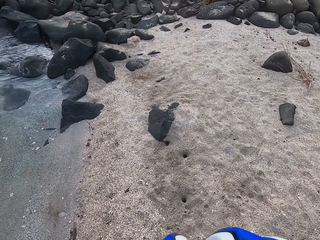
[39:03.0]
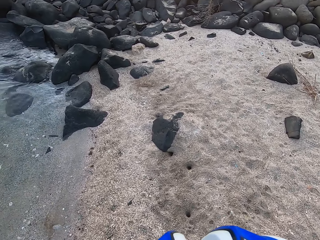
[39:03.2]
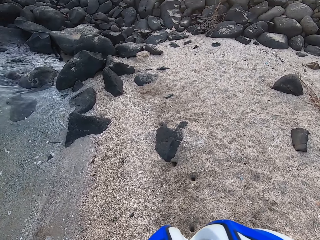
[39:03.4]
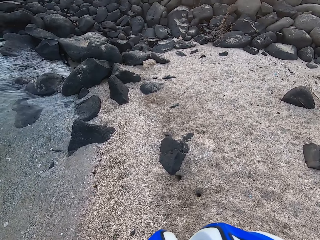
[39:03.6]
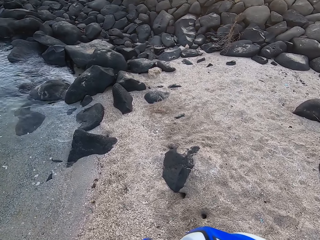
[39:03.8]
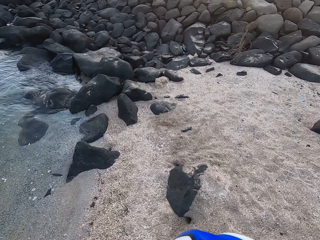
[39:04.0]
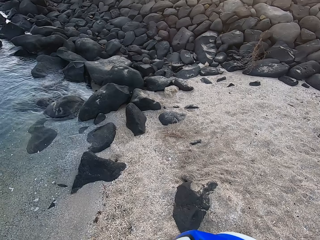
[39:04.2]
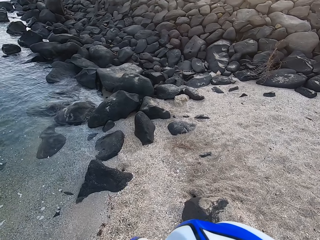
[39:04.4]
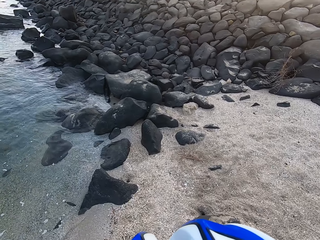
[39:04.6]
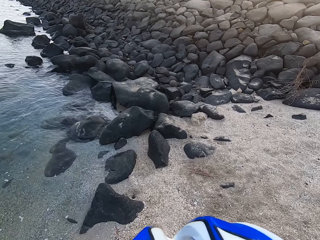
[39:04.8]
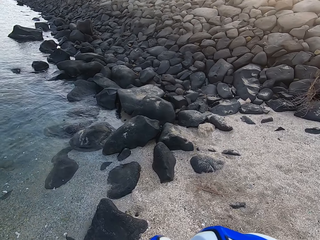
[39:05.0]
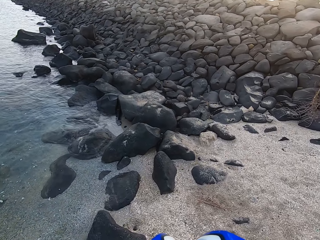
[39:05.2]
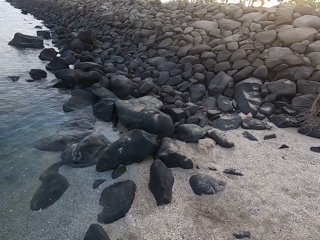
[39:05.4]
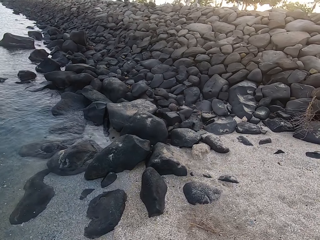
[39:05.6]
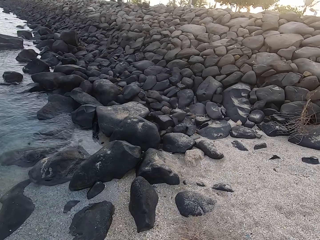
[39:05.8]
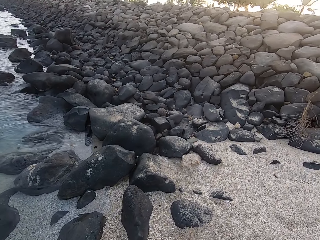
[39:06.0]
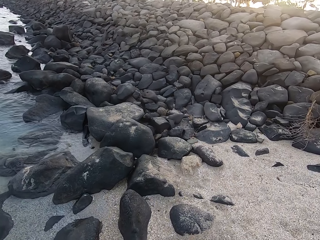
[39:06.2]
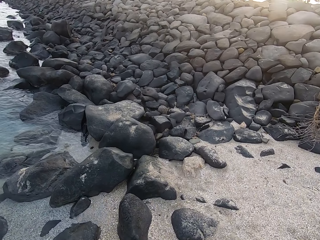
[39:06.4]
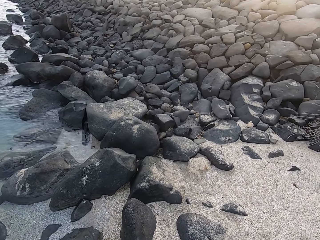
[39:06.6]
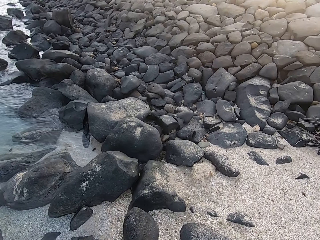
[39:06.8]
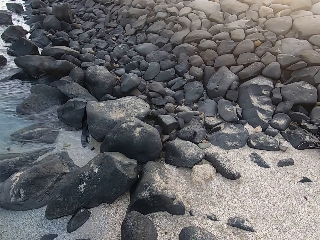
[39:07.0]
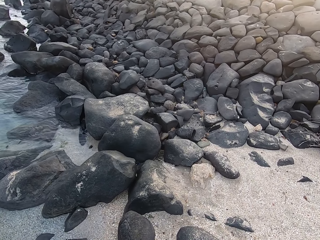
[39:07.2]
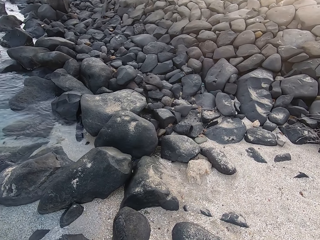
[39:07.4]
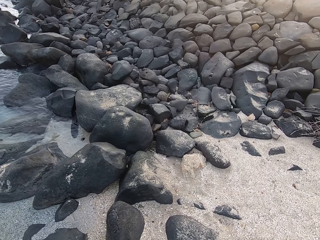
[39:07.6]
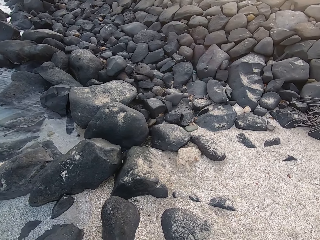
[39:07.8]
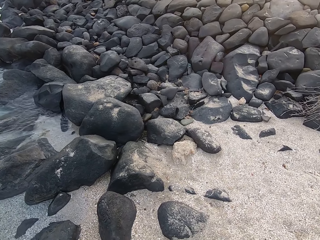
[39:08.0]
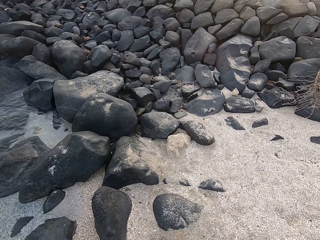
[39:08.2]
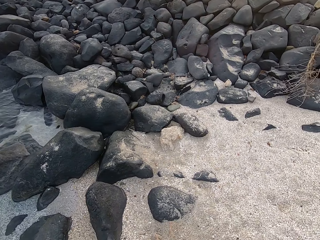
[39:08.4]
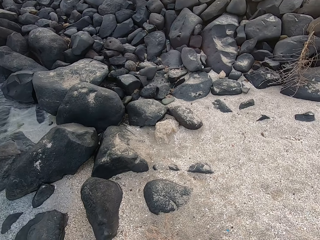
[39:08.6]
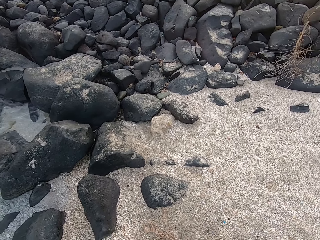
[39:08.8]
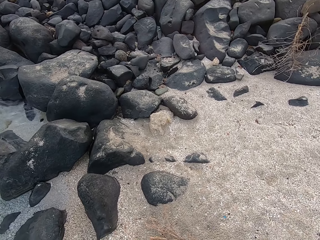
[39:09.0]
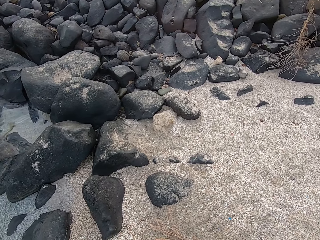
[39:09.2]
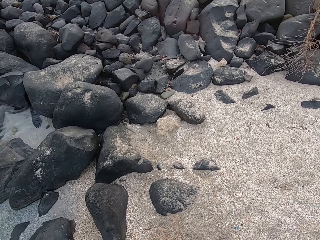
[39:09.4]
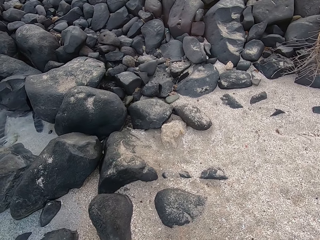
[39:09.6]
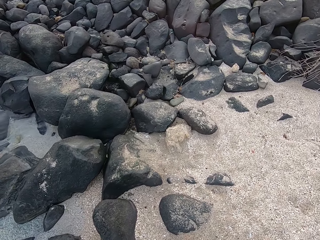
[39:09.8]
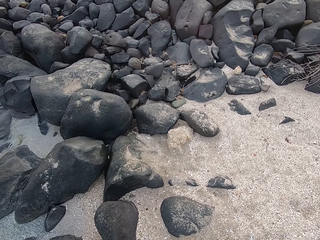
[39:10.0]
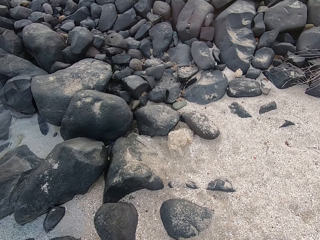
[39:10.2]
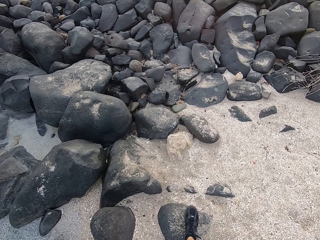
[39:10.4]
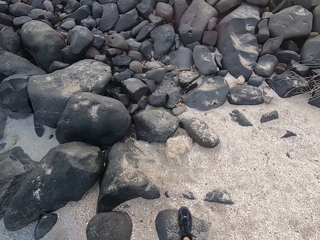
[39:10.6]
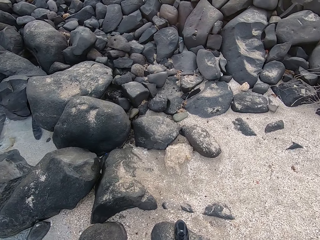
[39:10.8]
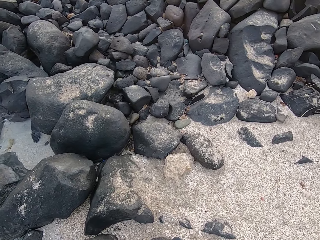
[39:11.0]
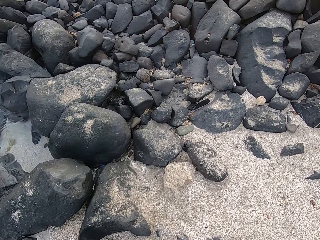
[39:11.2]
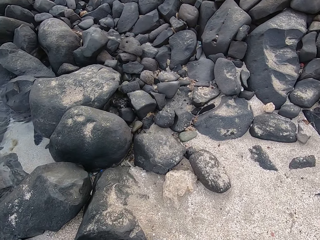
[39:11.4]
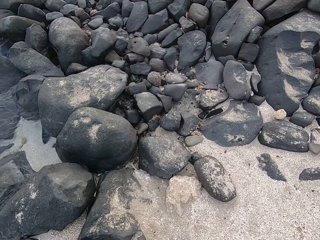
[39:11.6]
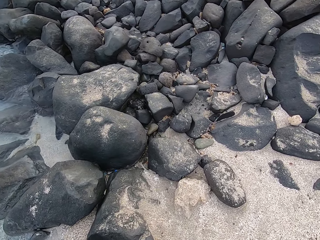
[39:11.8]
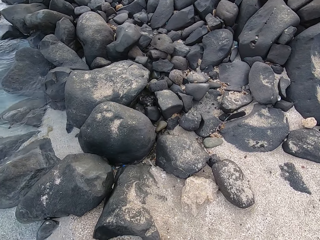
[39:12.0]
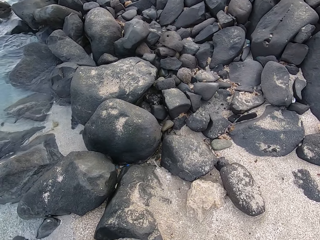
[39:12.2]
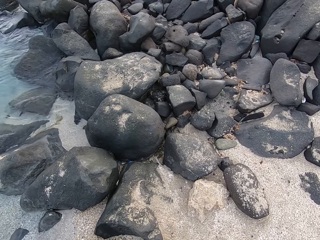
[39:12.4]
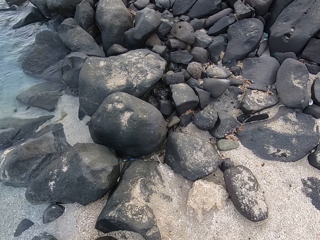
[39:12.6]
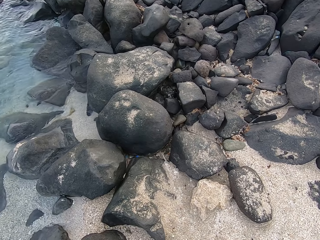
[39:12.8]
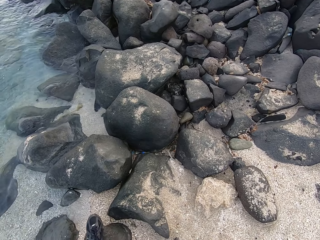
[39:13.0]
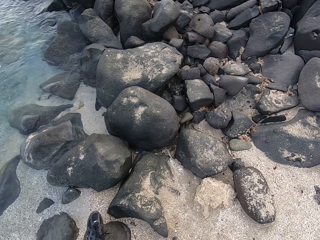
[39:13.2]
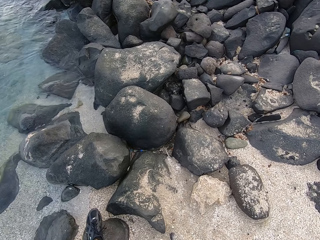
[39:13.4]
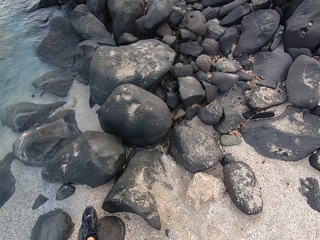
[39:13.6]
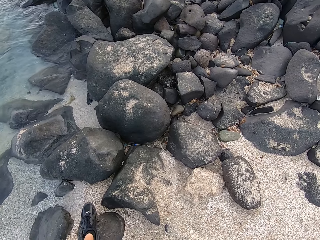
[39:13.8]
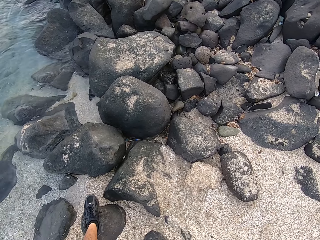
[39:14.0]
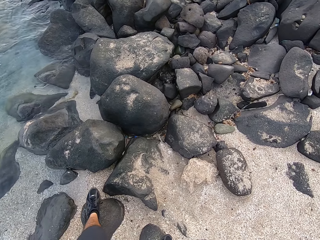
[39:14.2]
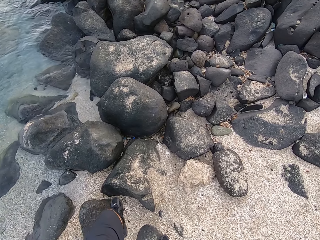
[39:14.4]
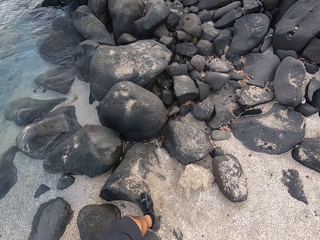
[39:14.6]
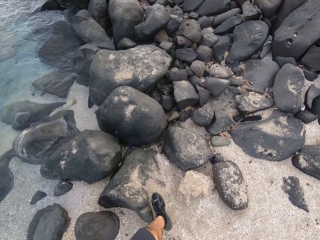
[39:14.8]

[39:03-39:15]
The camera wearer looks around the beach.

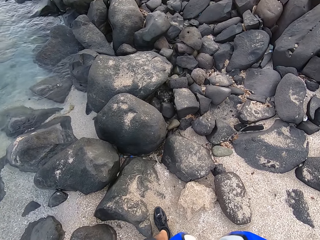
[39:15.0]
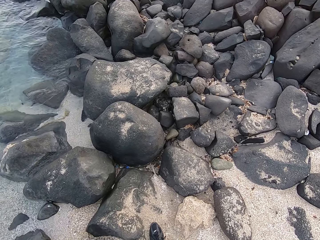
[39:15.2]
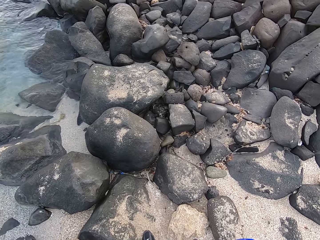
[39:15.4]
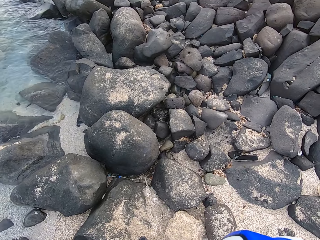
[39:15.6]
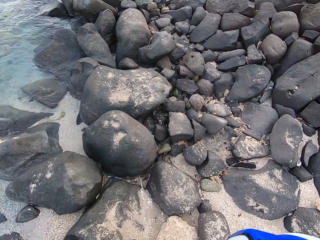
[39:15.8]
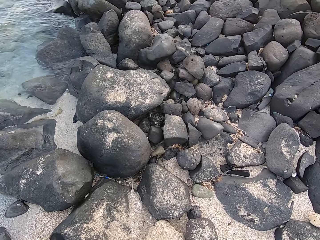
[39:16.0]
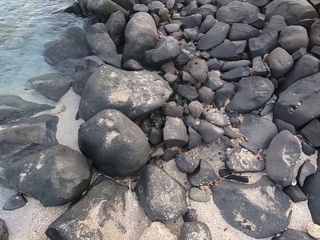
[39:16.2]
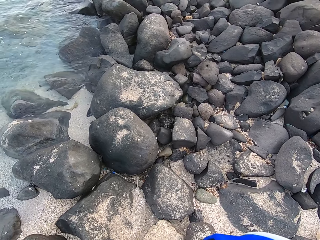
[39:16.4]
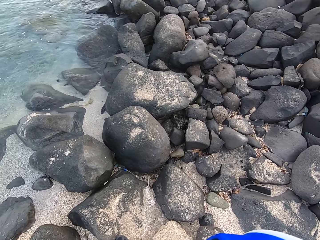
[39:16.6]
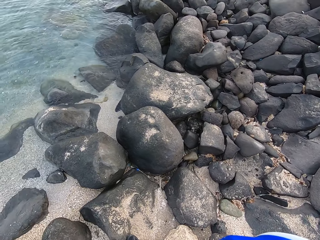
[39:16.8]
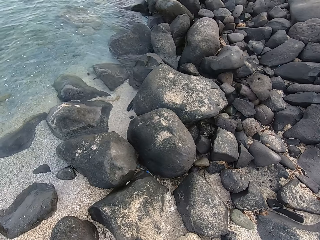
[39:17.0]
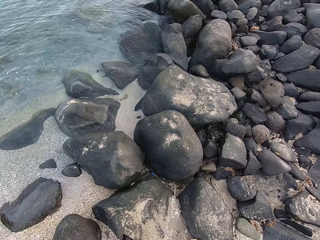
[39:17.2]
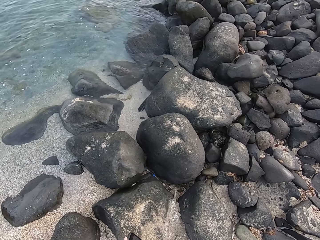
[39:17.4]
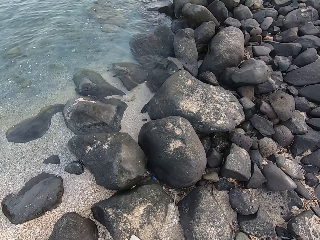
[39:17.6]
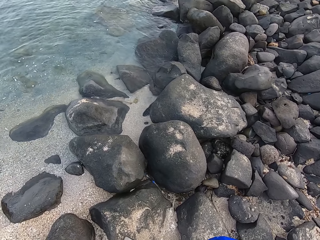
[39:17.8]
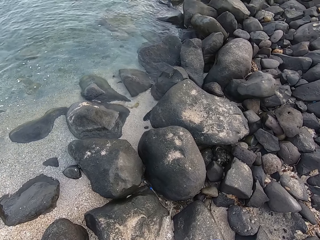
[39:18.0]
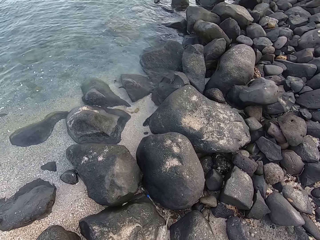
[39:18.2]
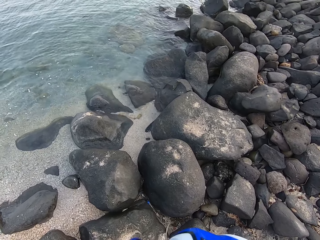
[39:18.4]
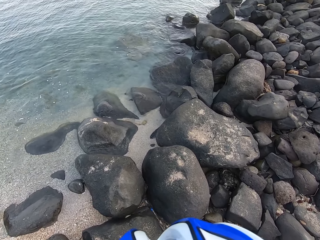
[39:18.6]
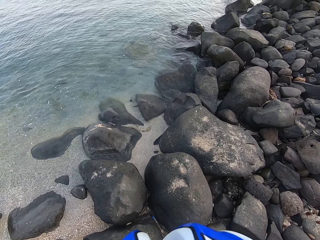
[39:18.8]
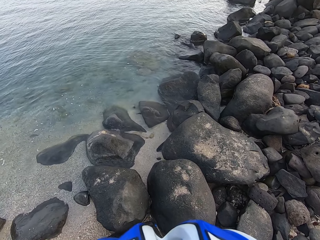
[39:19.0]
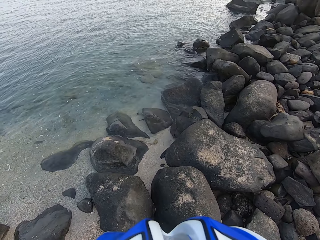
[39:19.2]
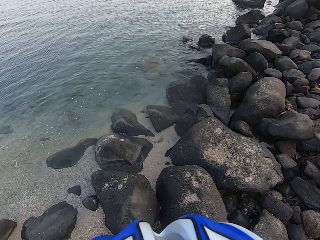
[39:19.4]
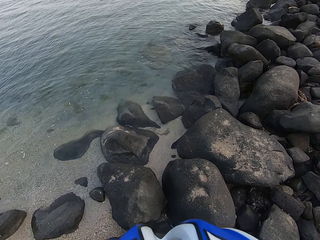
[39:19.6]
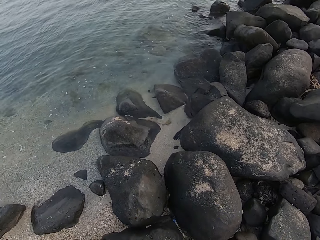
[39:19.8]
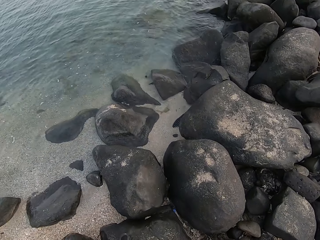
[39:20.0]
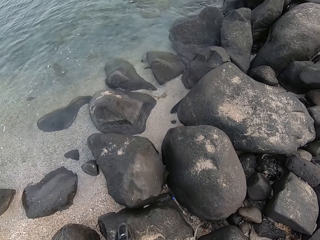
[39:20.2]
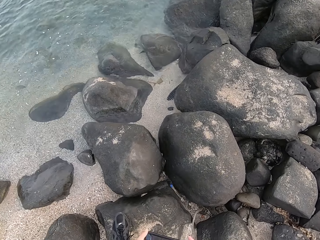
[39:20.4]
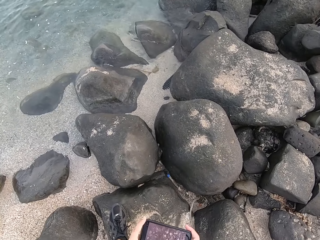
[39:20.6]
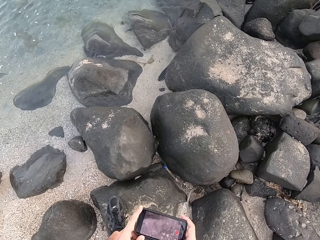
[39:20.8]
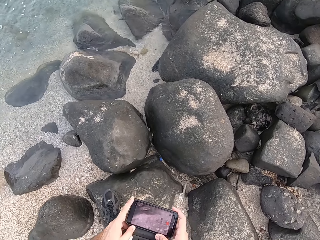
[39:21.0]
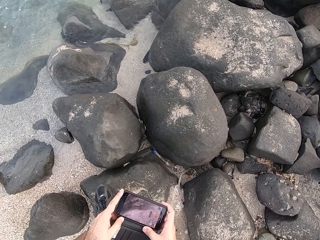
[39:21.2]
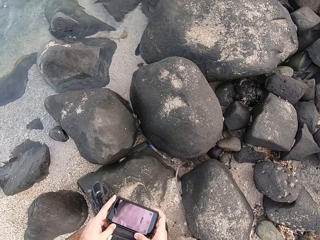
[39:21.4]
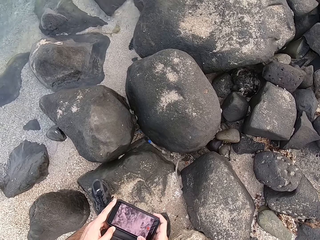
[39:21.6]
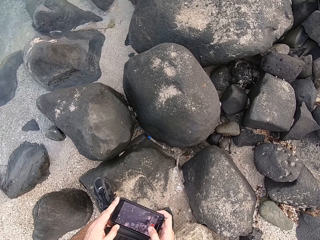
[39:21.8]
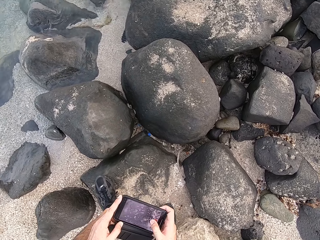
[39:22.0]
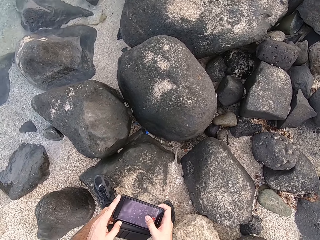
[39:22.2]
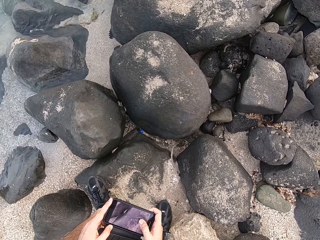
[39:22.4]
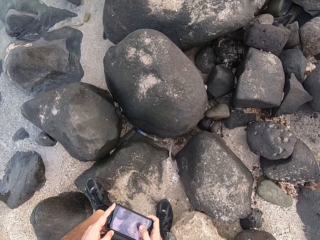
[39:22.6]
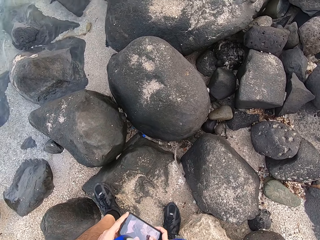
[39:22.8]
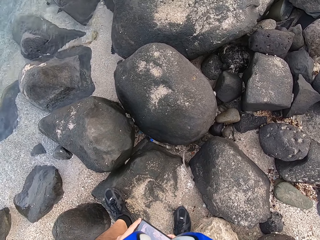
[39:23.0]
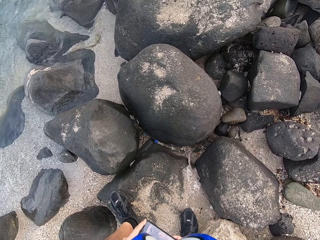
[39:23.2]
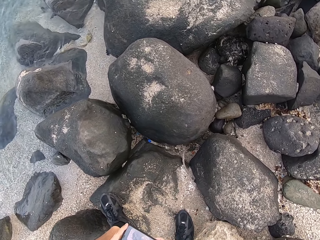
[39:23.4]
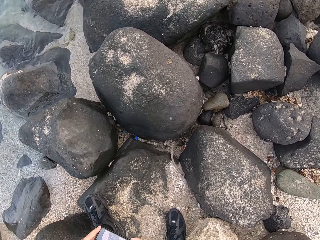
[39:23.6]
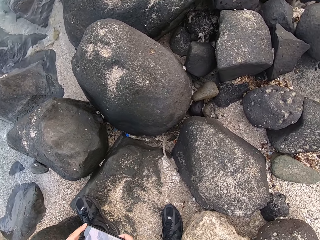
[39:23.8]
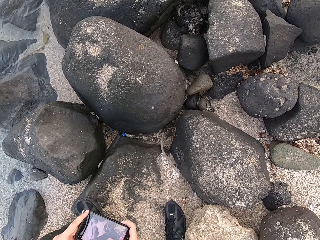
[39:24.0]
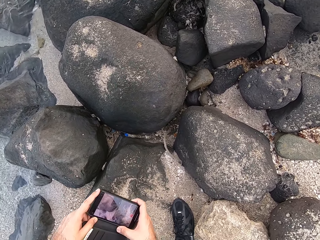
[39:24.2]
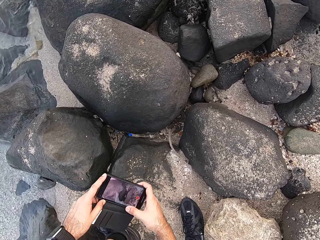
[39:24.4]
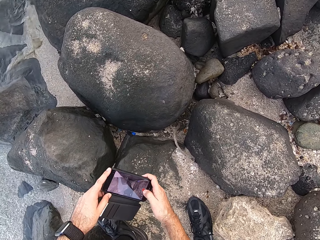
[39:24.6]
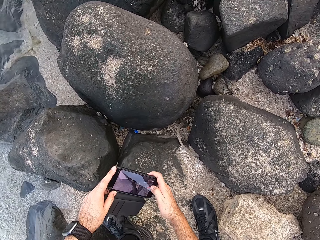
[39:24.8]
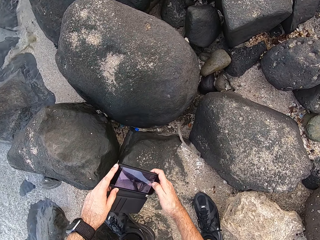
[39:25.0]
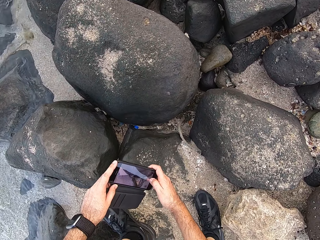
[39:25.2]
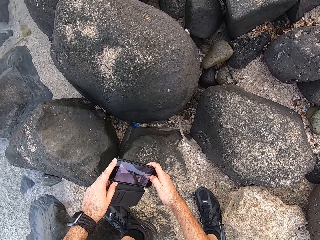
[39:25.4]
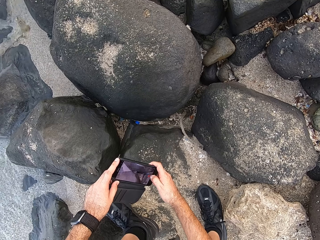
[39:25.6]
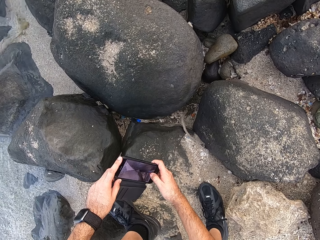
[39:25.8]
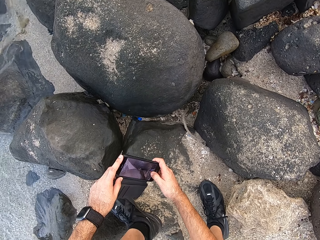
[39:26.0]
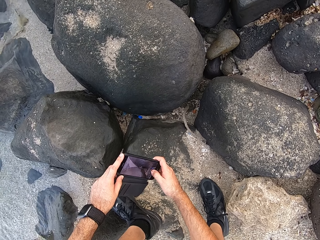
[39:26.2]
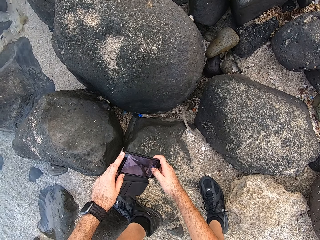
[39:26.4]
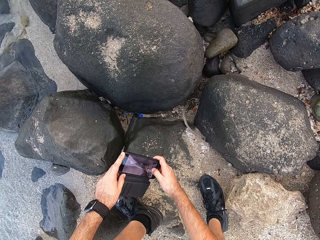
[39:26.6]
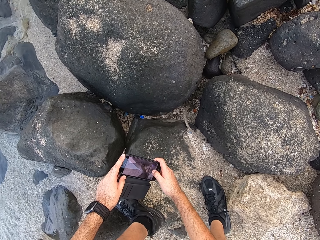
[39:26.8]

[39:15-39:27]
The camera wearer looks around. They use their phone. They take a picture.
